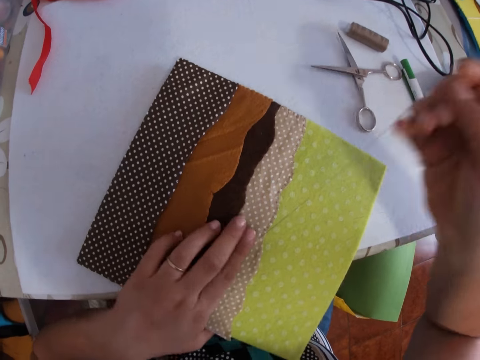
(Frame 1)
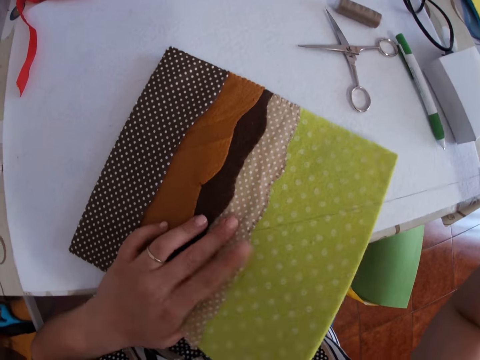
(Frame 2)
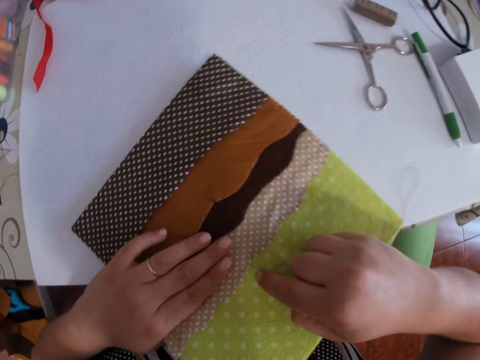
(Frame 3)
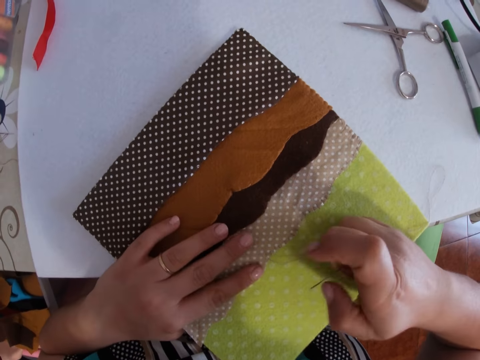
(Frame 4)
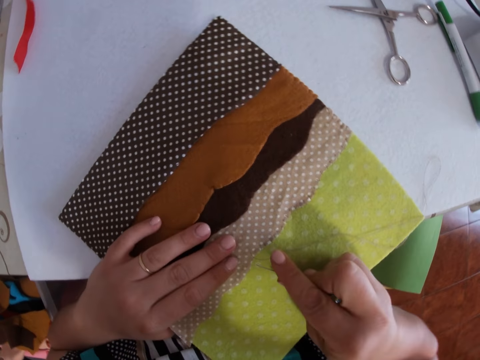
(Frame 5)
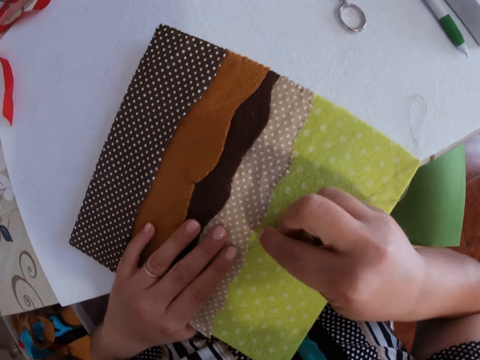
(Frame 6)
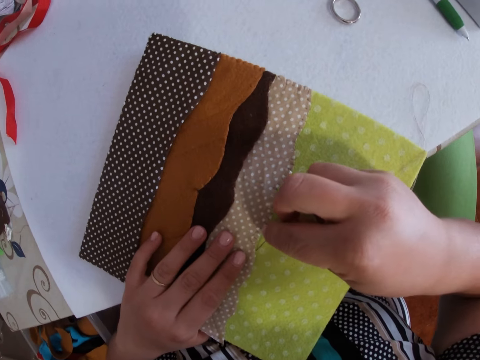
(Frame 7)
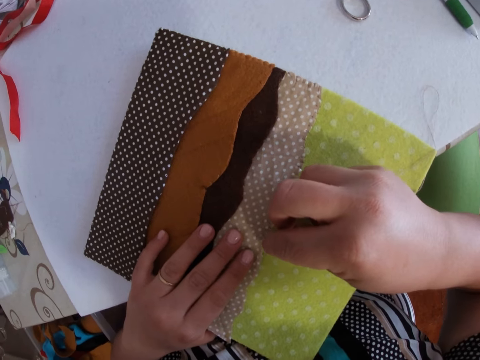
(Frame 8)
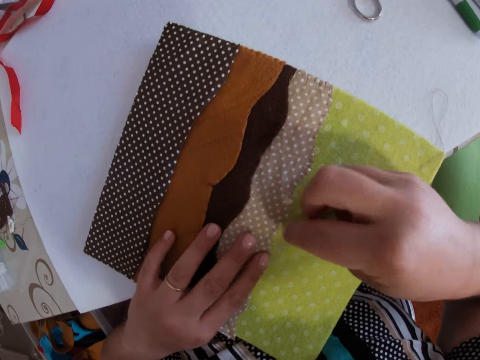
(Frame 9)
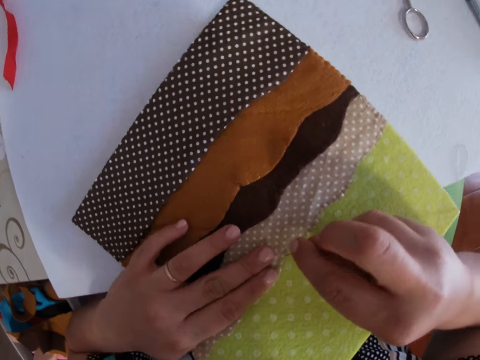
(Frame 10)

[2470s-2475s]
The camera wearer sews the fabrics together with the threaded needle in her right hand.

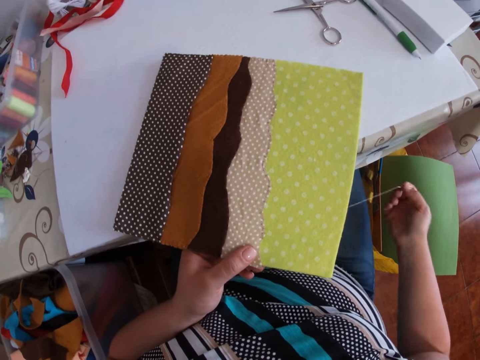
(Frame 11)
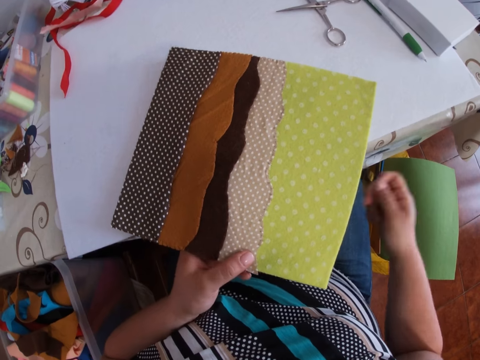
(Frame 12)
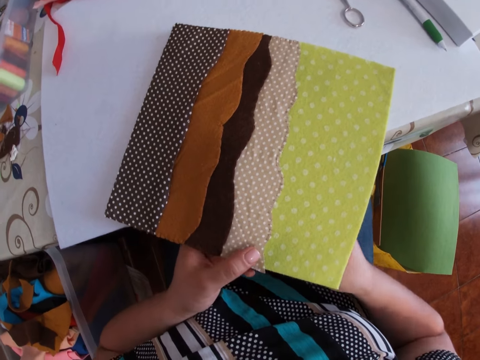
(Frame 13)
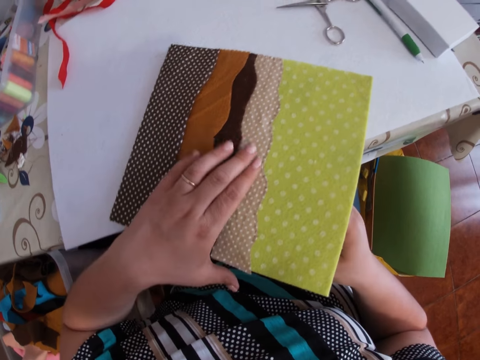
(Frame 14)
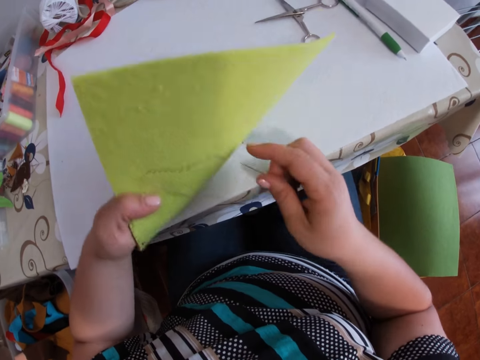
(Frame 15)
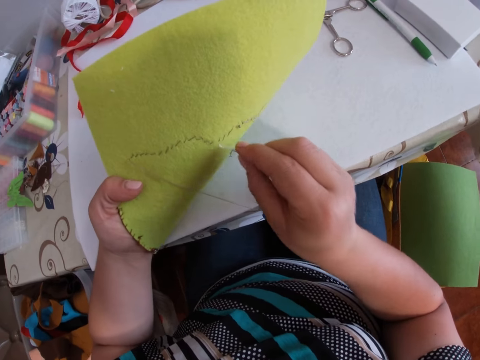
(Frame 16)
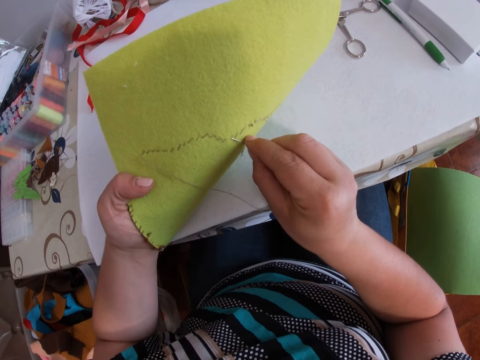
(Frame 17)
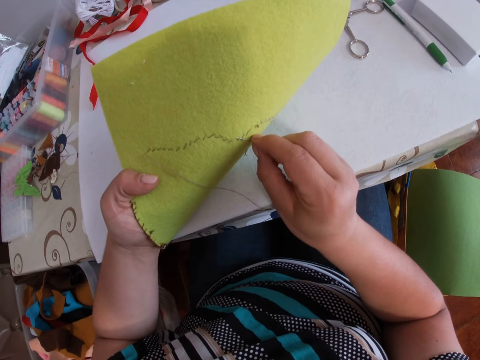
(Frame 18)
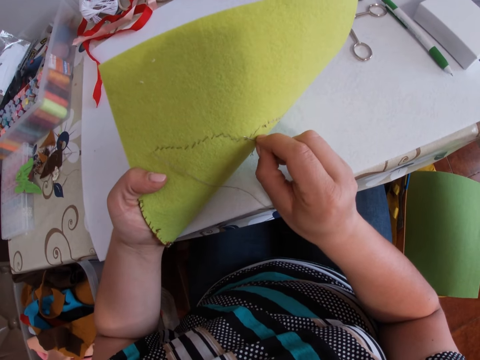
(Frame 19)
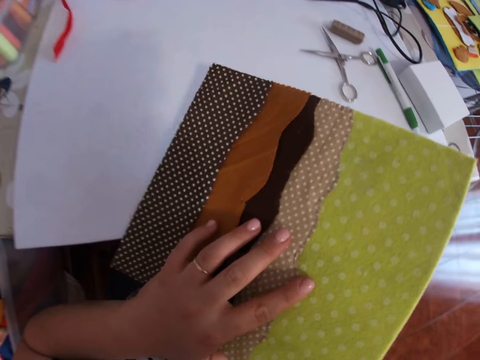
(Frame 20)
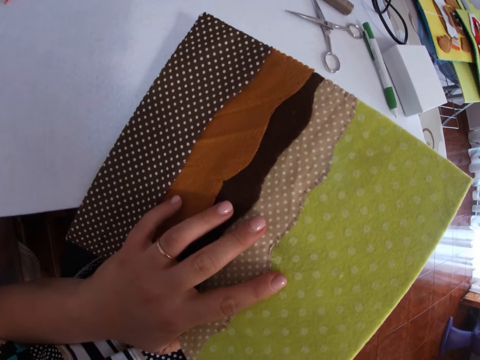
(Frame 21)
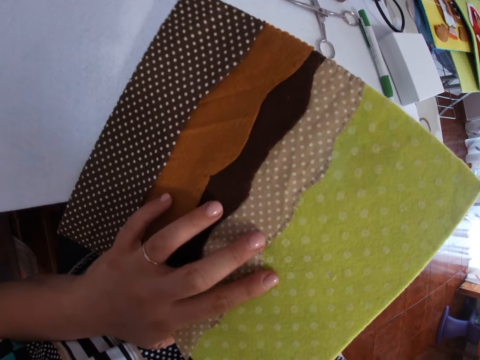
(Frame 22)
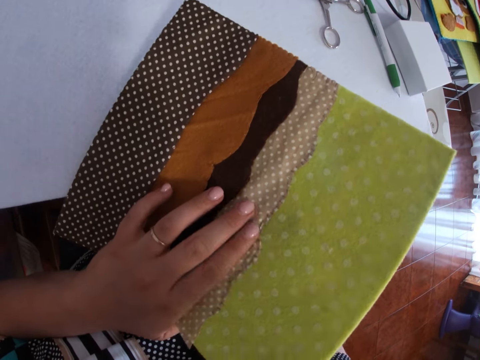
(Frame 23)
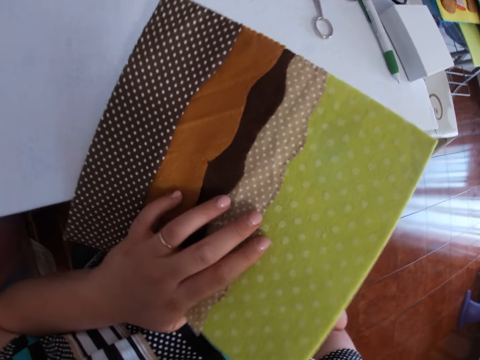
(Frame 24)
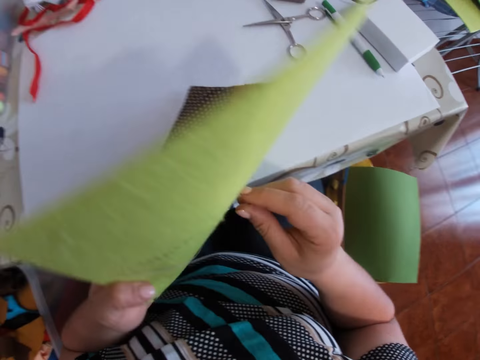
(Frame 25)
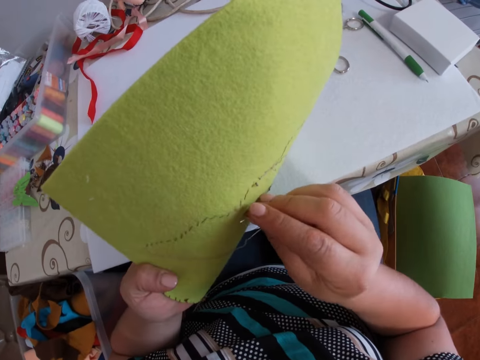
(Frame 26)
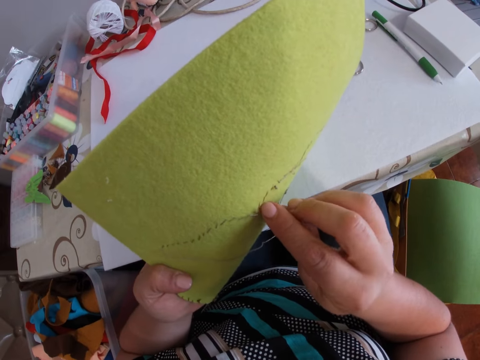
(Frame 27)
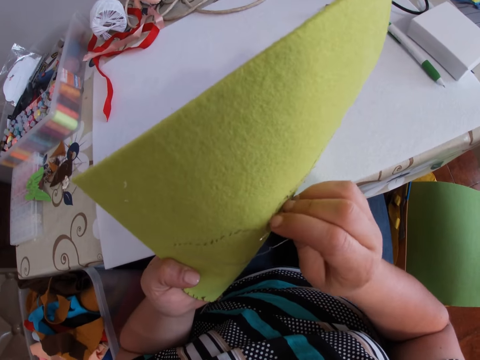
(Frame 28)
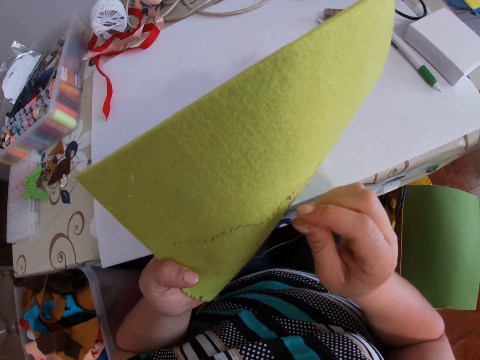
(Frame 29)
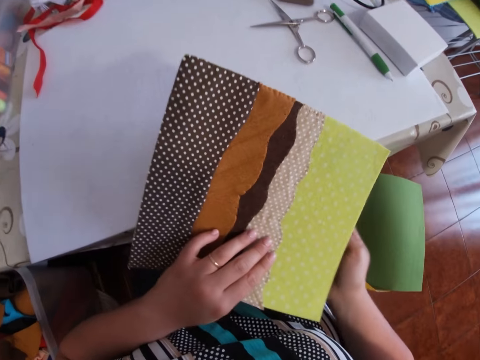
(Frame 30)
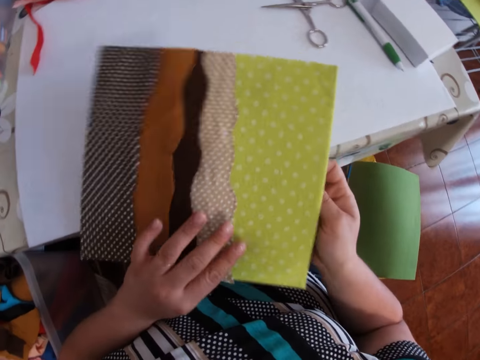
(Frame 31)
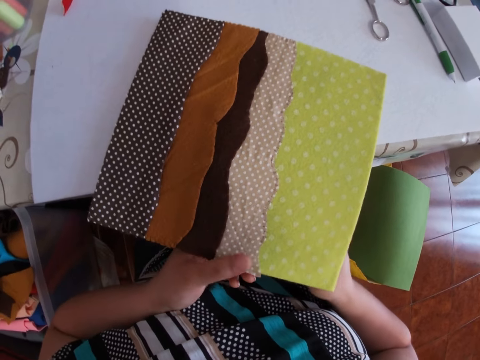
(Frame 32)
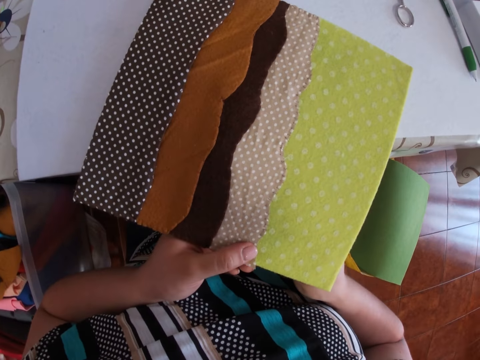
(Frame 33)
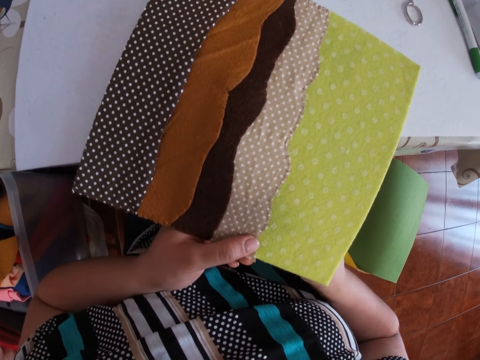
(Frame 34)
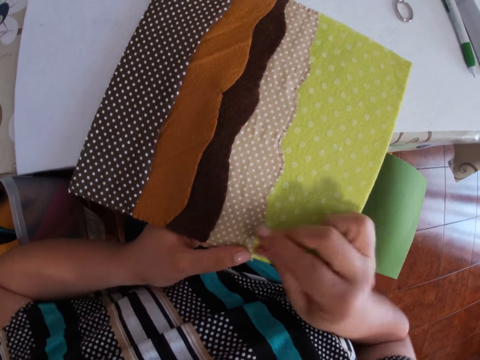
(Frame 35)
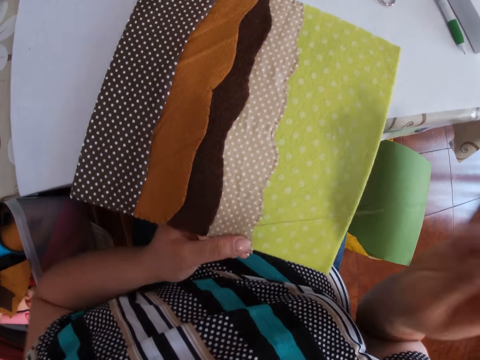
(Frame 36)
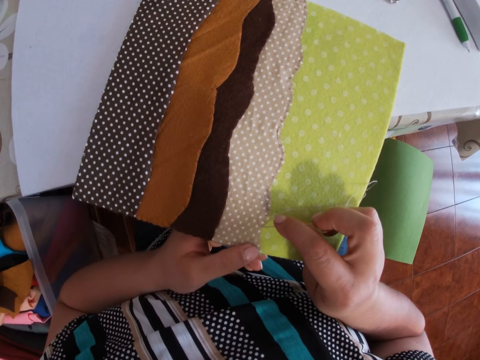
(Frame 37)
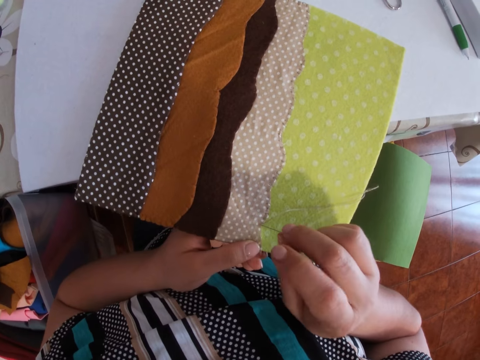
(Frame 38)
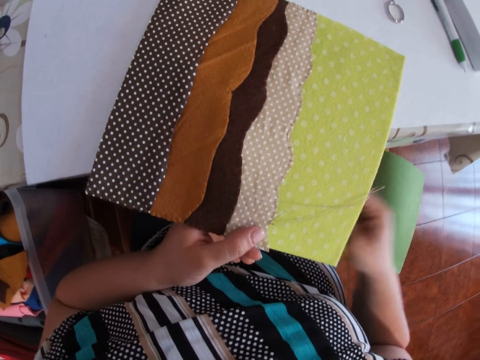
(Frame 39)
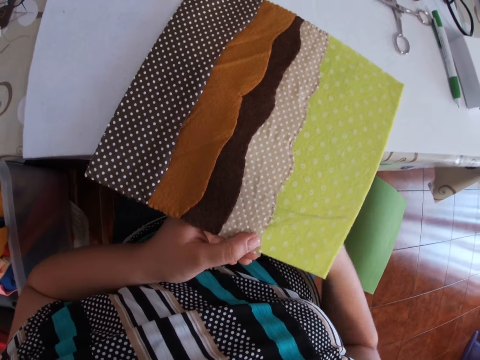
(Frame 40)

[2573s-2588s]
The camera wearer turns the patched fabrics over with her left hand. She sews the fabrics together with the threaded needle in her right hand.

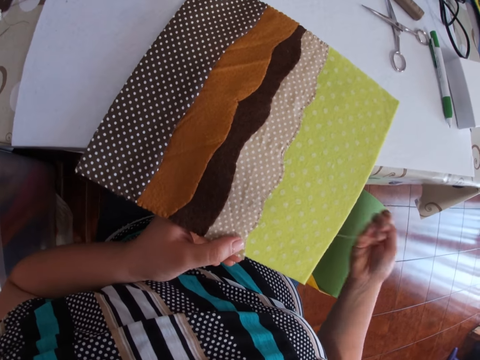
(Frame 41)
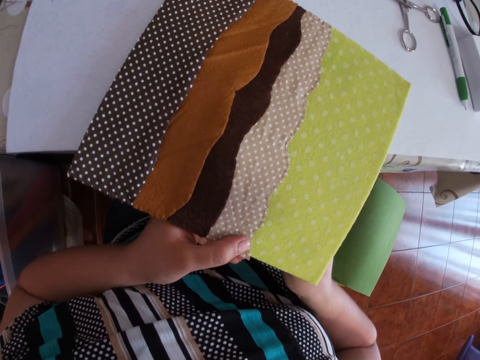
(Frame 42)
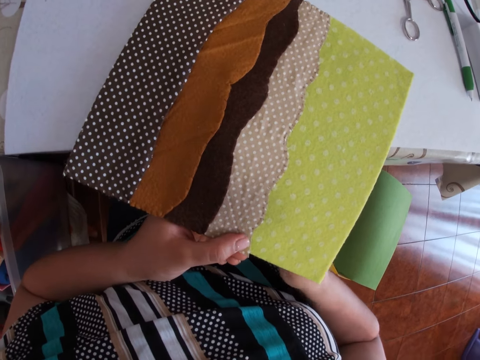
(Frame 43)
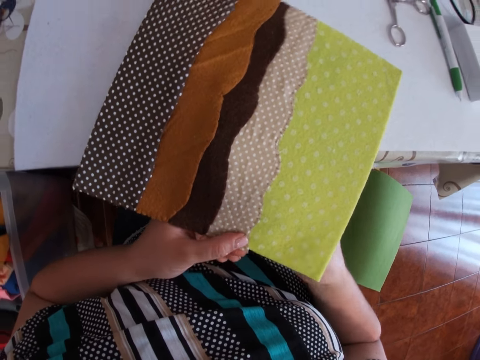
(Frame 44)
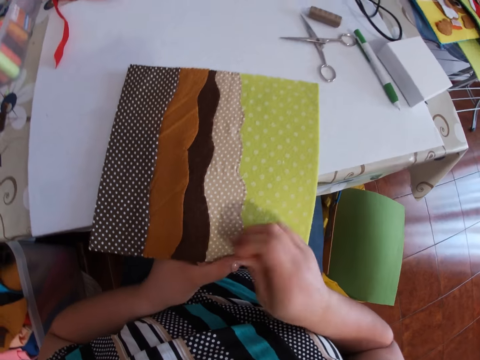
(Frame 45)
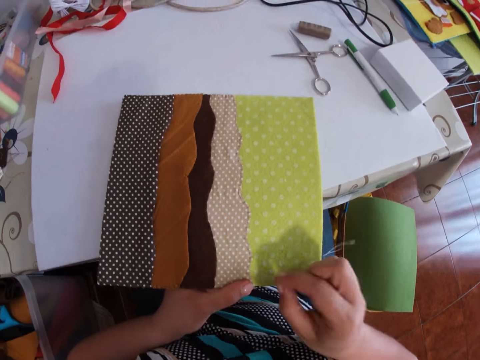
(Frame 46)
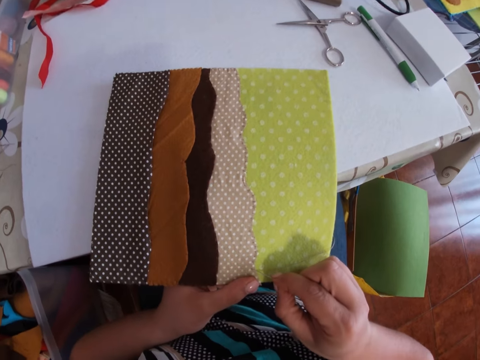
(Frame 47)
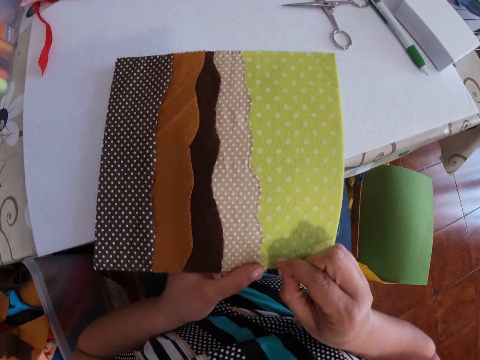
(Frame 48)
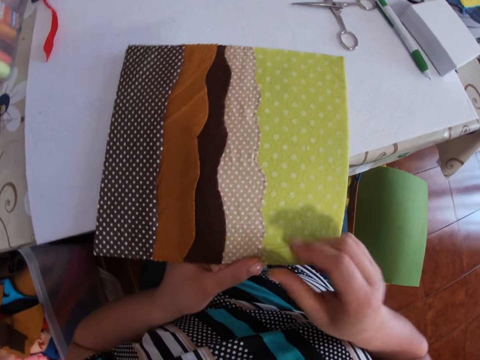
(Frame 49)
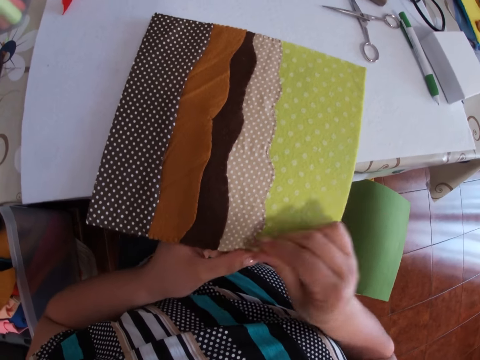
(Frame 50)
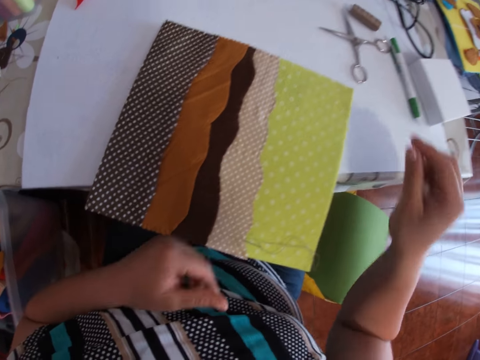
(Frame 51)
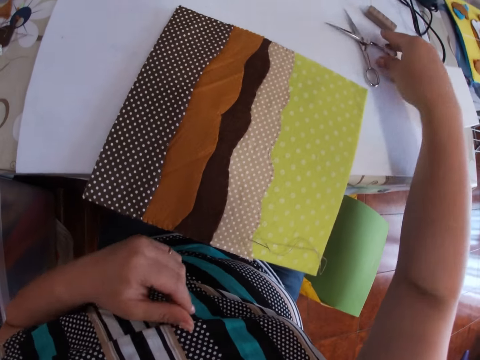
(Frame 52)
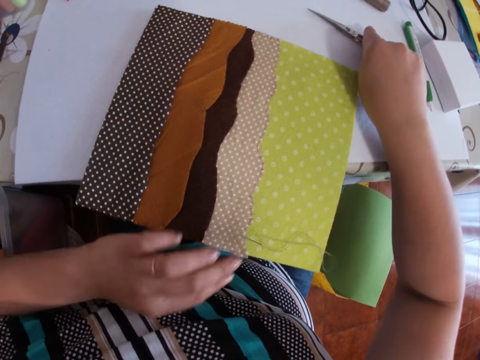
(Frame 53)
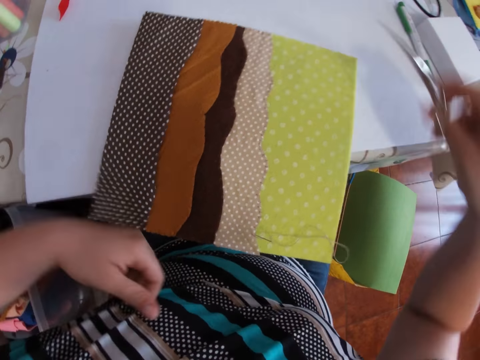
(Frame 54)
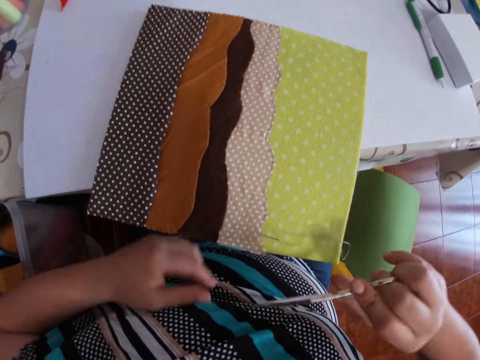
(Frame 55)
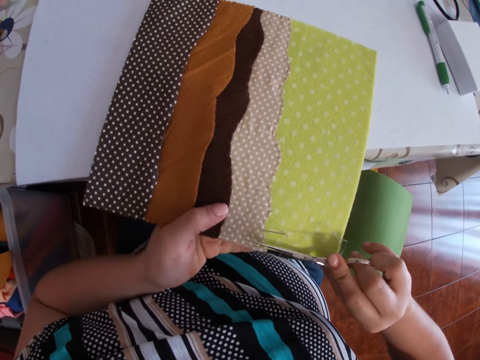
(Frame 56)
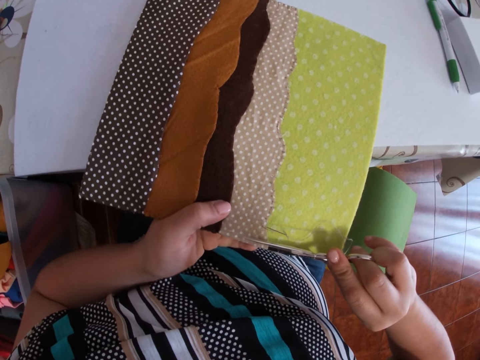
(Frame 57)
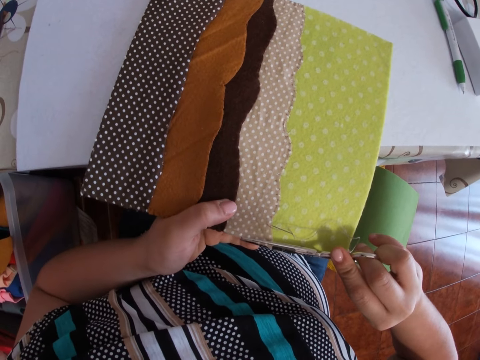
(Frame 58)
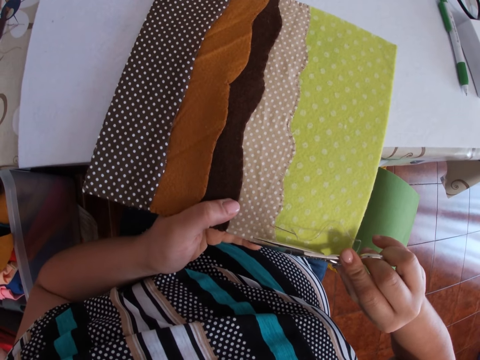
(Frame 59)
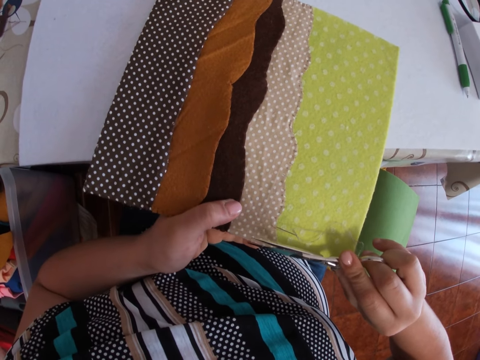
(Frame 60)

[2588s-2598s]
The camera wearer picks up scissors from the table with her right hand. She cuts off pieces of the fabric with the scissors in her right hand.
